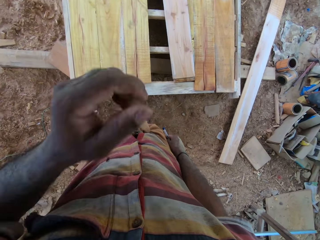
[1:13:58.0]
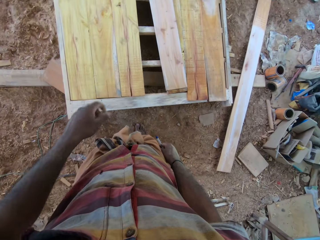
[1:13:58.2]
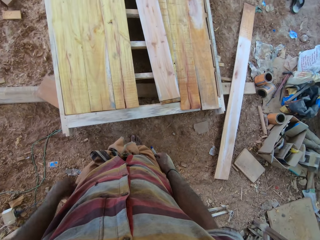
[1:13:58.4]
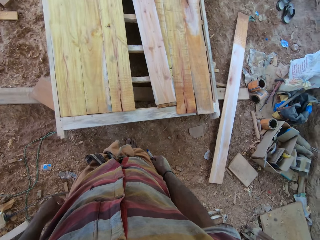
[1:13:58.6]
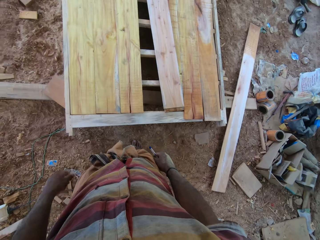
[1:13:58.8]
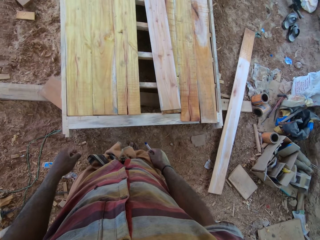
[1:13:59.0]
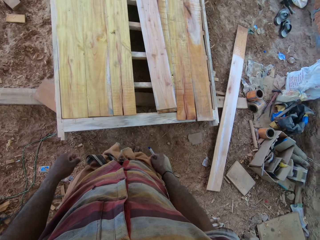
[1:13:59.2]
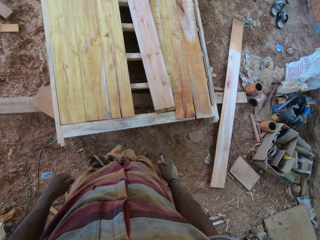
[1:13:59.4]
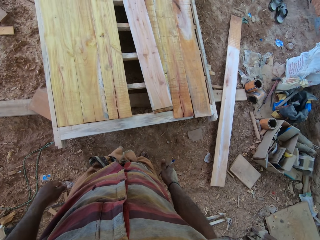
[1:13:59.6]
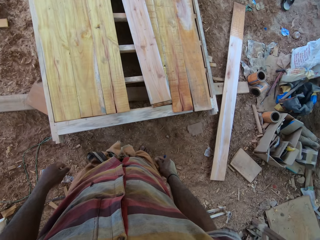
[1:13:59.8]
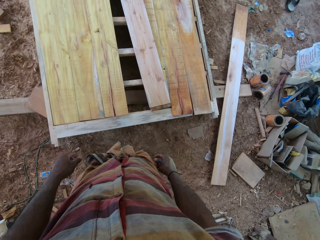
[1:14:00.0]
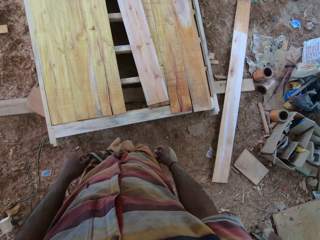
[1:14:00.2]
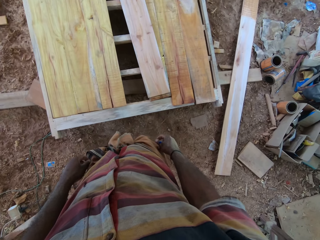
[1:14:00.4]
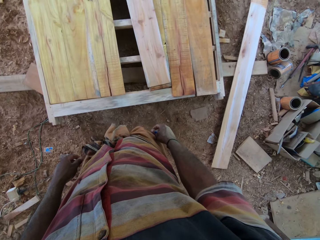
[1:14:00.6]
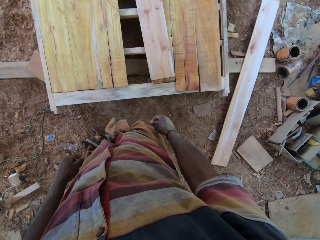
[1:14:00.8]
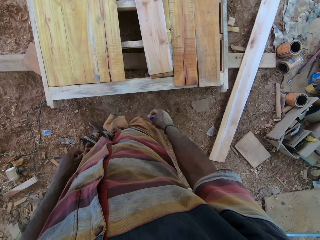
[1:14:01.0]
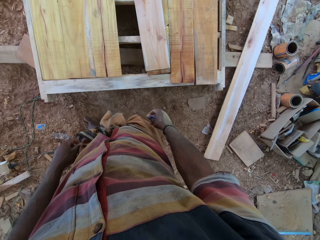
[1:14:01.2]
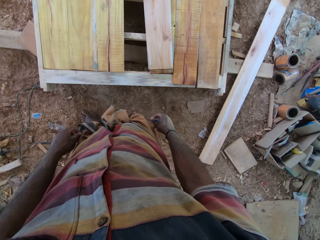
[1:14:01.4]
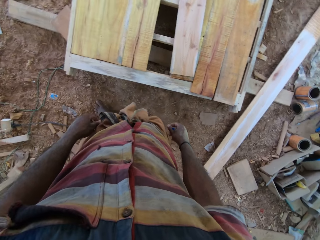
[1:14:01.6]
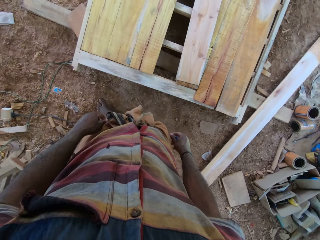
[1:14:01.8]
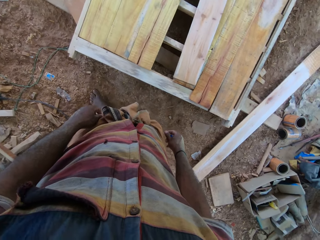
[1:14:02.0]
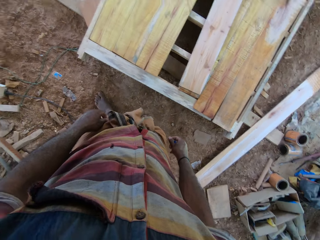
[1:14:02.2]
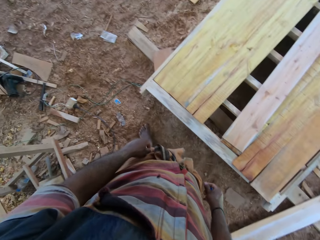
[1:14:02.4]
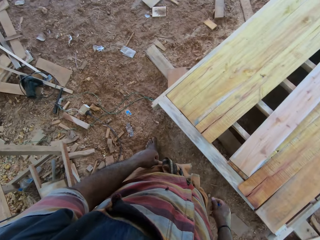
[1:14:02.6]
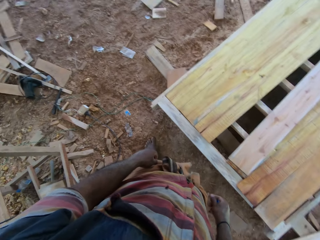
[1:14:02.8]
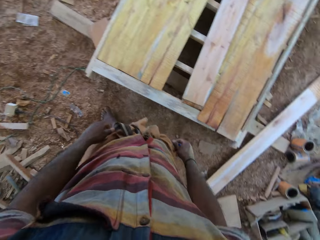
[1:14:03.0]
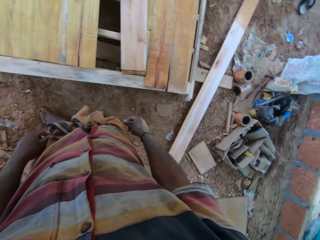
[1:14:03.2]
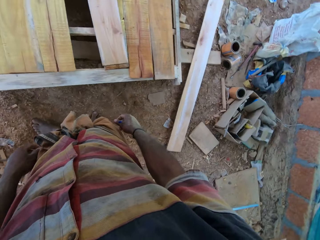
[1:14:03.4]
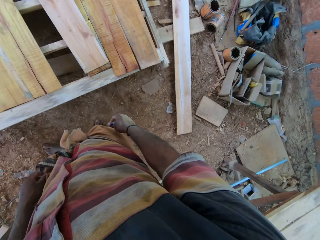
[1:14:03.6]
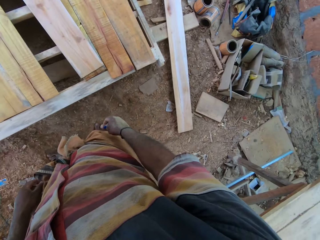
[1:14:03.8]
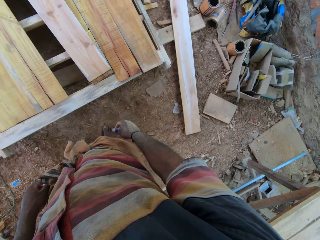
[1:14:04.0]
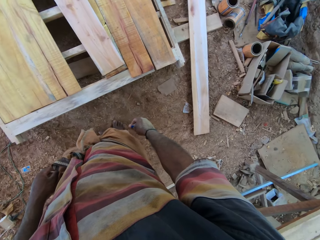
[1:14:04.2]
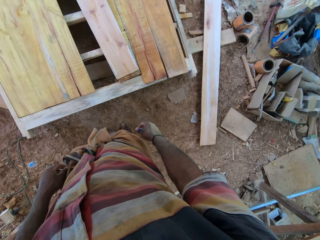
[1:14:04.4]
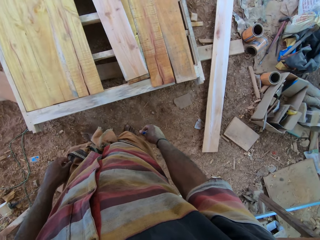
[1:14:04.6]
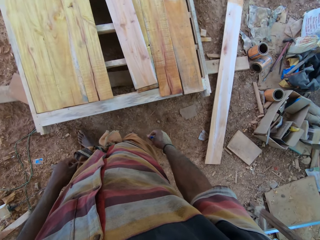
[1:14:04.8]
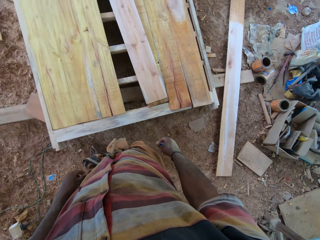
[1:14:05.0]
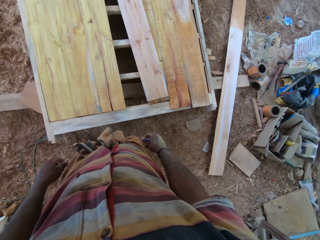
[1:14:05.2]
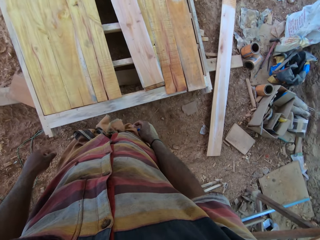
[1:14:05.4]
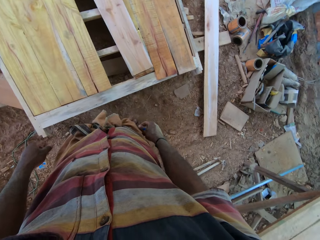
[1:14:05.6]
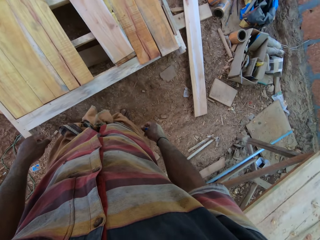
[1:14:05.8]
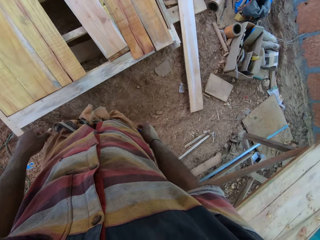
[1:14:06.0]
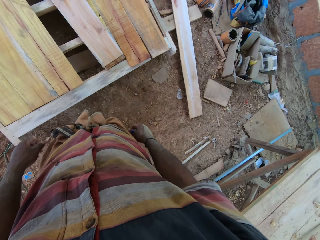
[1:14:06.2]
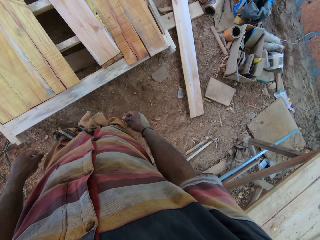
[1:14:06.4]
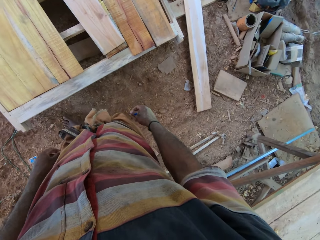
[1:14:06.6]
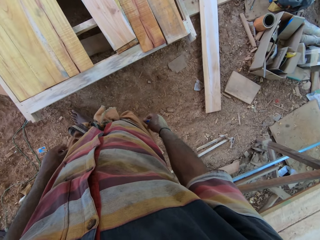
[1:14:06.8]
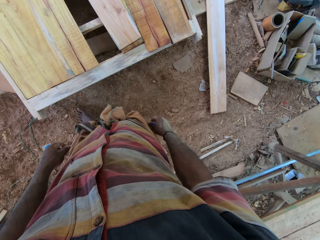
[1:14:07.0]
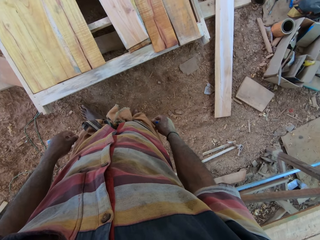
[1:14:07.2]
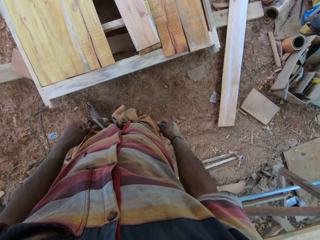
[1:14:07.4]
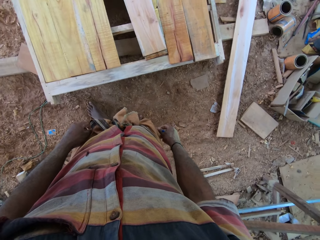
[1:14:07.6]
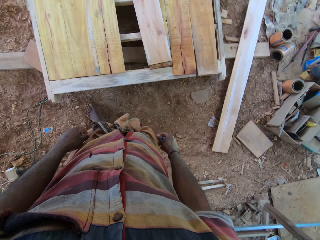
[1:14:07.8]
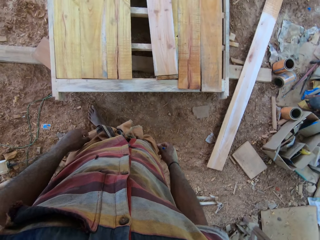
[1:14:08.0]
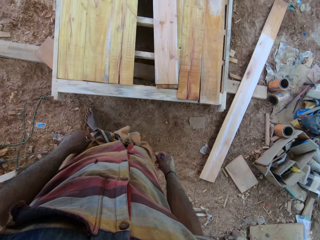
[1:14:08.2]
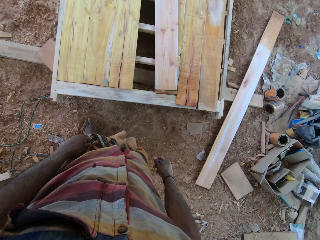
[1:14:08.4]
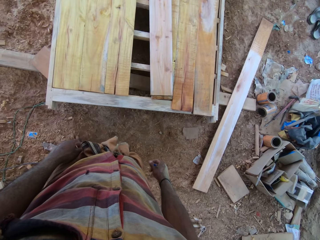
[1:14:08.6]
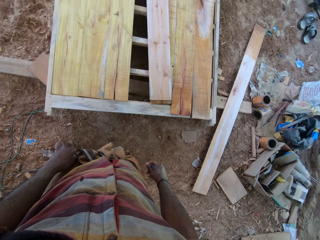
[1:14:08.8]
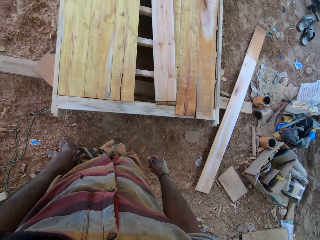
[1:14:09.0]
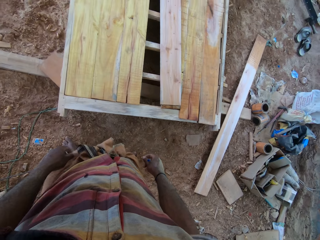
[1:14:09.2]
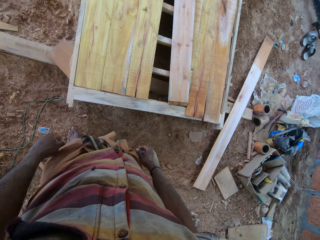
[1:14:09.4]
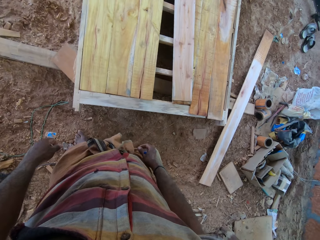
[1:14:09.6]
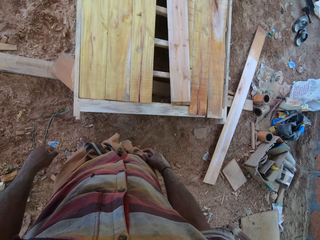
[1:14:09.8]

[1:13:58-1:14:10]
The camera wearer raises the left hand towards something. They talk to a man. They withdraw the left hand from something. They stare at the timbers. They talk to the man. They look at the wood. They turn around the timbers. The man talks to the camera wearer.

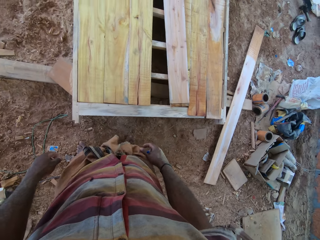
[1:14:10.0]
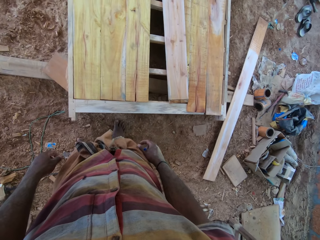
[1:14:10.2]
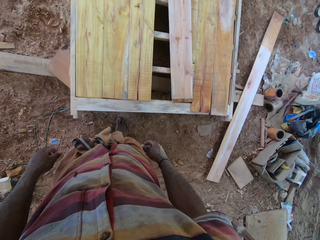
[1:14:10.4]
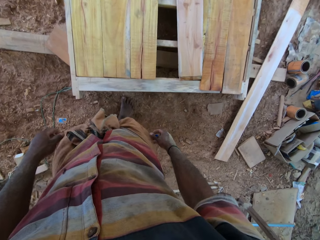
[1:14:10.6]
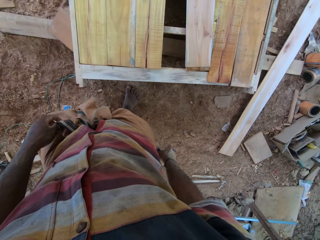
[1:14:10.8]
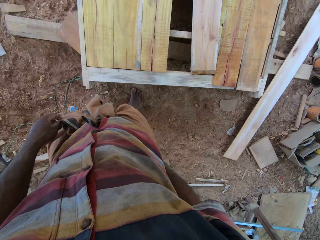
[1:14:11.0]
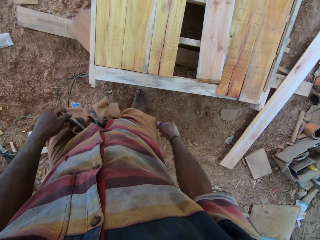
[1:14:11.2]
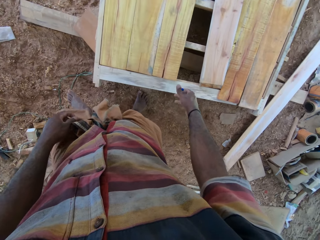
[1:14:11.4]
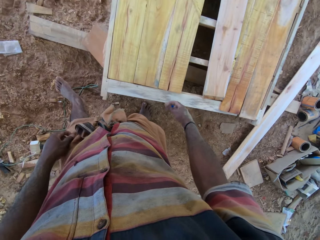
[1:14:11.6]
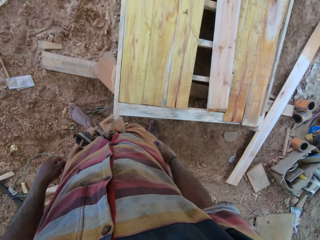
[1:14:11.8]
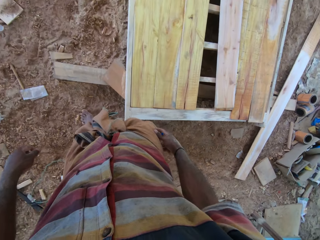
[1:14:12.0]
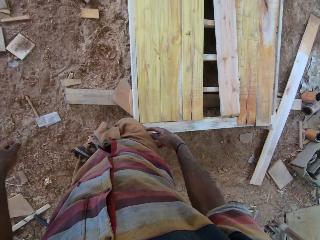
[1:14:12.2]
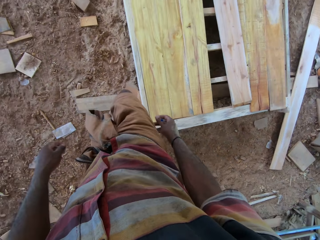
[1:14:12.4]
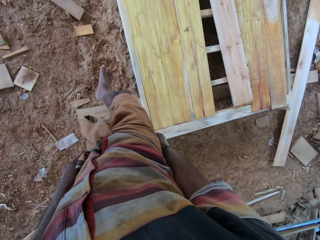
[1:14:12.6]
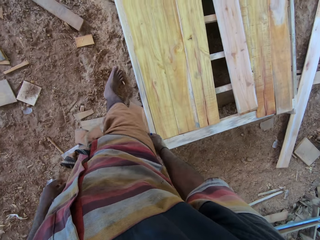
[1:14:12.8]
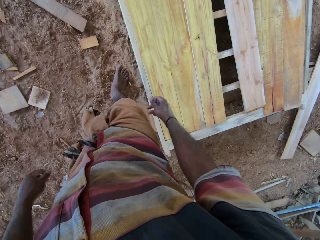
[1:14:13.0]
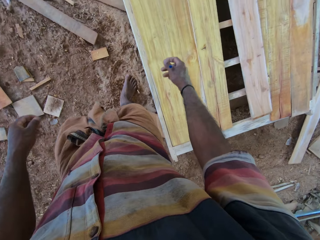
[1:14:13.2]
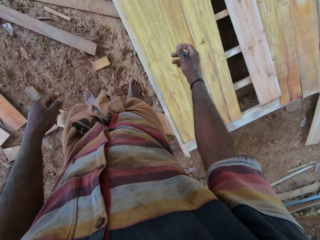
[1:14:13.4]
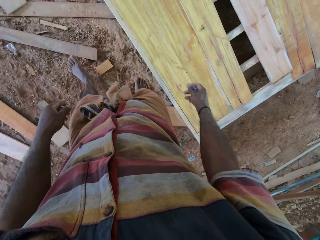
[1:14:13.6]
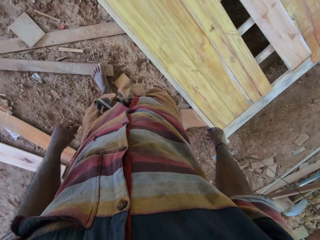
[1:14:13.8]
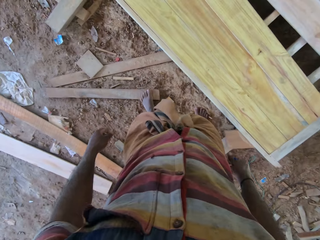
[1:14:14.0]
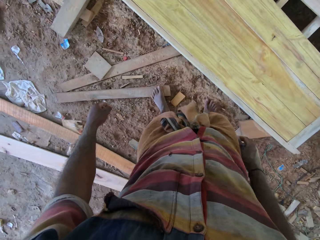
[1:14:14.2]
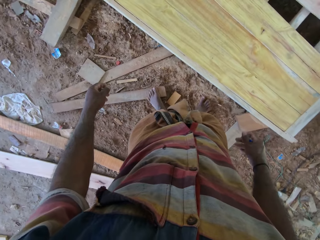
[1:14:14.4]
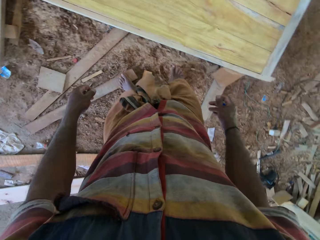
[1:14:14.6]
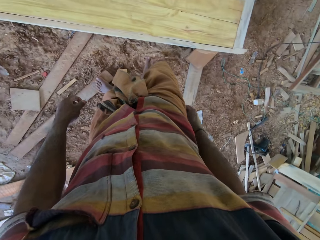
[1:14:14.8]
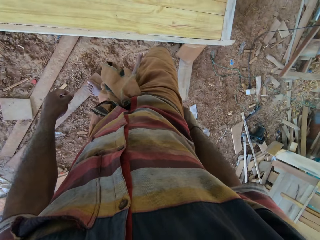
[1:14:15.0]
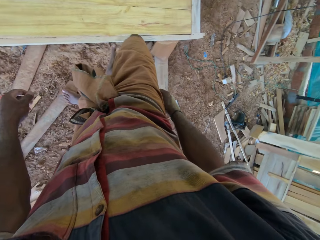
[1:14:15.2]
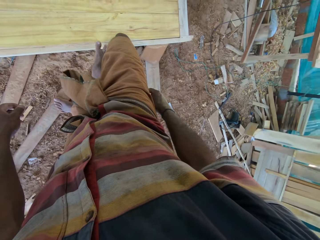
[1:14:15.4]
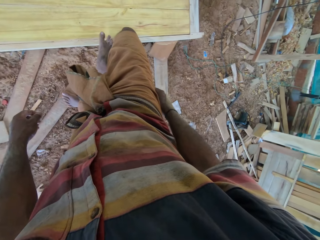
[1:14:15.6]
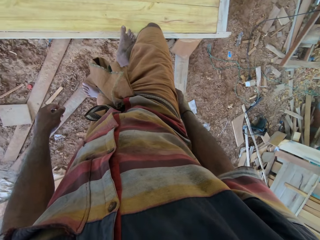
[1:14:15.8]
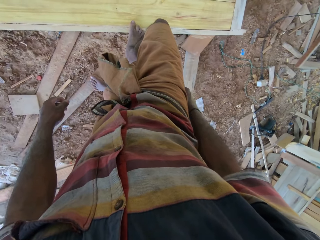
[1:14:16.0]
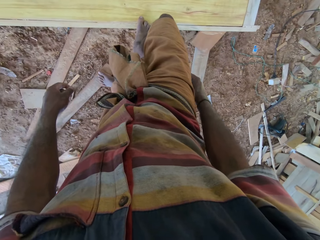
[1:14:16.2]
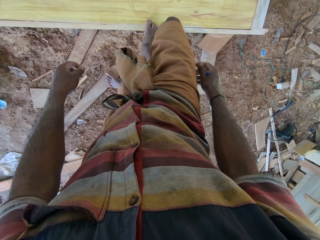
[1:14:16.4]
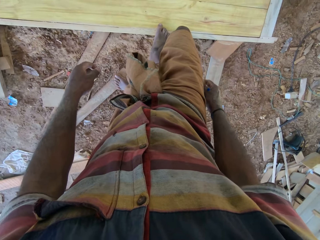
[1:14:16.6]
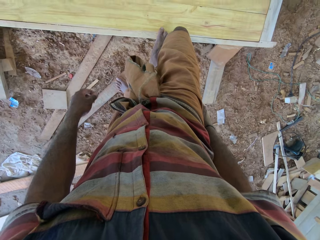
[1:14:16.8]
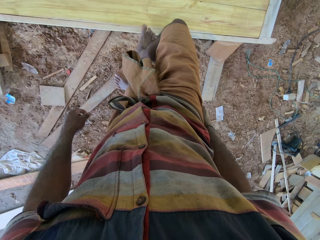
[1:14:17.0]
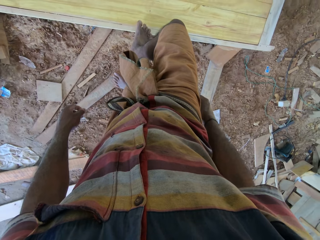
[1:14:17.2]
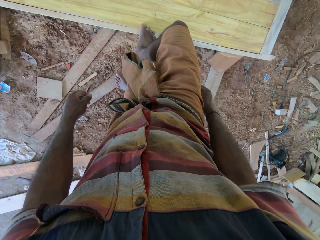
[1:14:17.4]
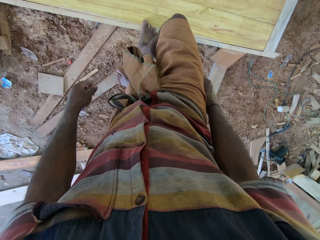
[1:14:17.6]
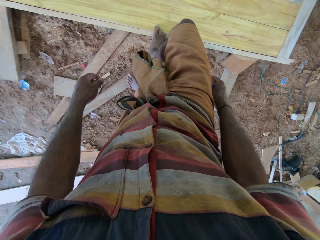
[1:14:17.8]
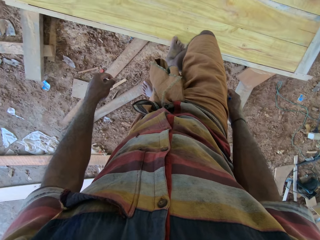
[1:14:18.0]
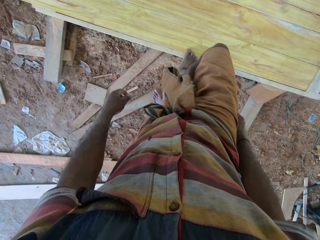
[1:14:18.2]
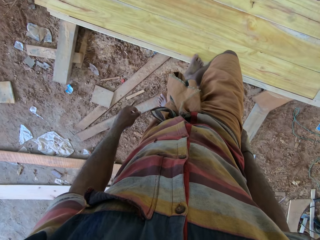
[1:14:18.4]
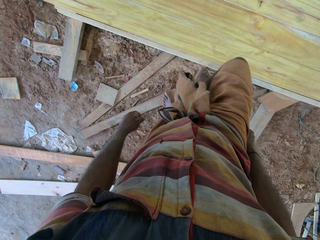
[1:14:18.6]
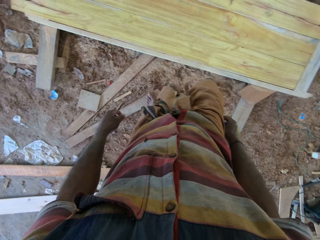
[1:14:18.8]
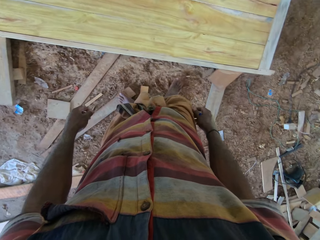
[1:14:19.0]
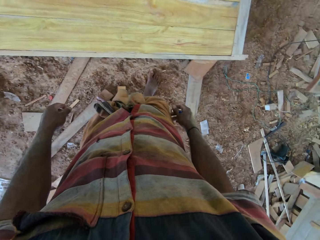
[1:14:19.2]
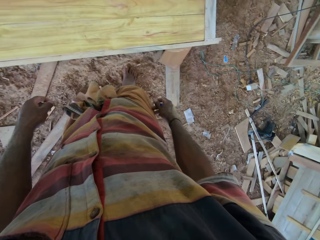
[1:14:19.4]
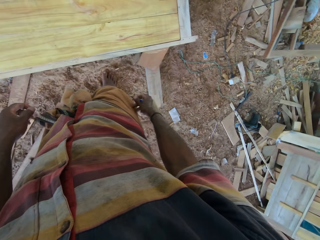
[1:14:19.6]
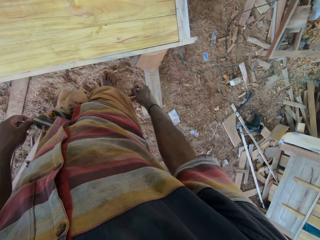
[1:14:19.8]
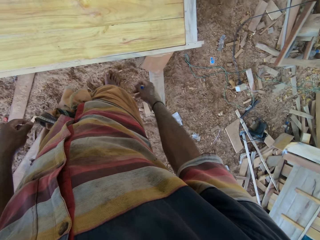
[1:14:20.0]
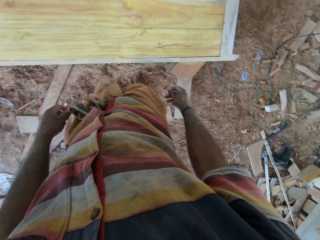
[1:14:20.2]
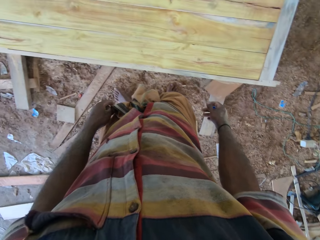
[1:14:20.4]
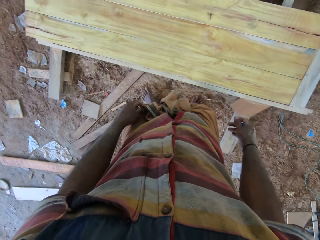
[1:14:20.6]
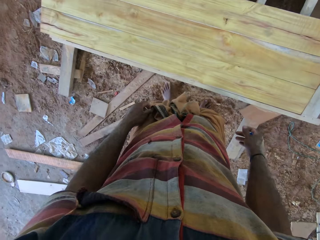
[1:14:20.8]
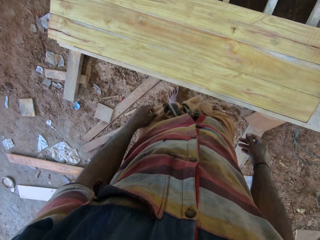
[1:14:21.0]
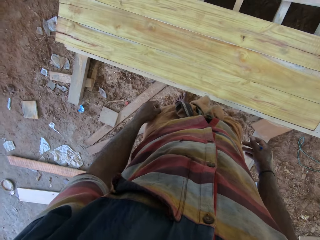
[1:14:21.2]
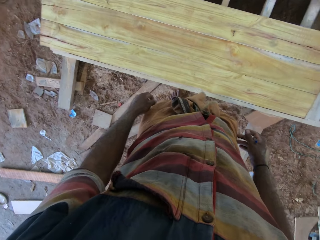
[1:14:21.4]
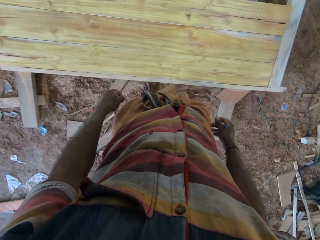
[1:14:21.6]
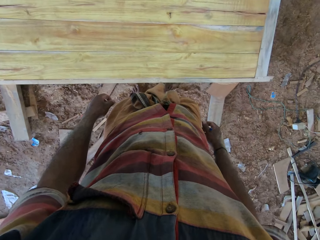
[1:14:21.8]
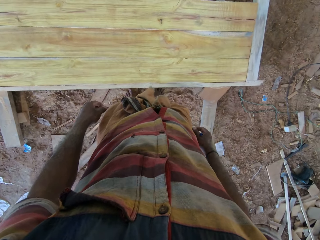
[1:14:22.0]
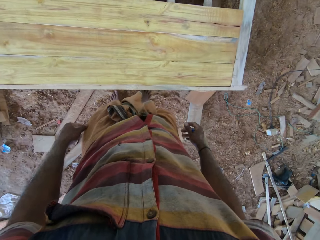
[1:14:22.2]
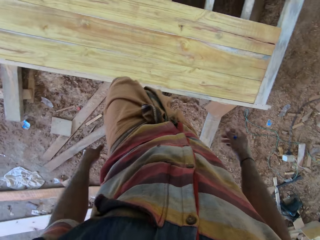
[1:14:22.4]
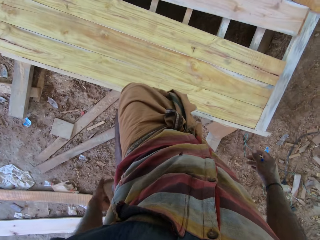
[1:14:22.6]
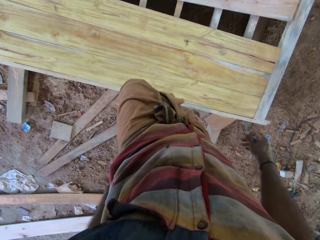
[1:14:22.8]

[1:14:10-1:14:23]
The camera wearer walks beside the wood. They turn around the table. They put the right leg on the wood. They stand beside the wood. They look at the wood.
